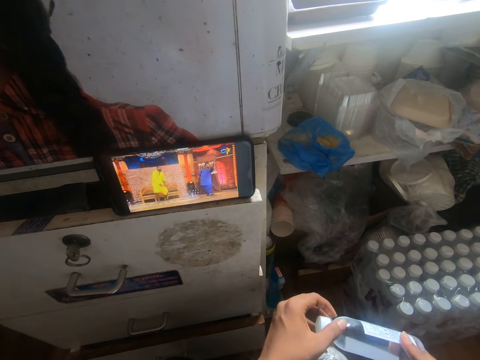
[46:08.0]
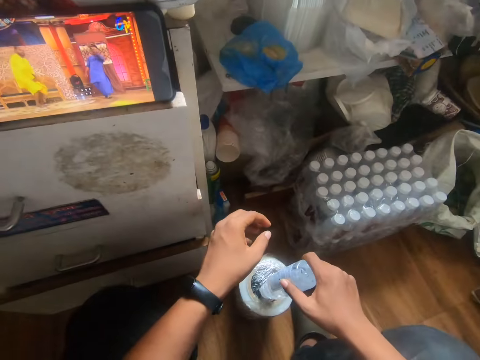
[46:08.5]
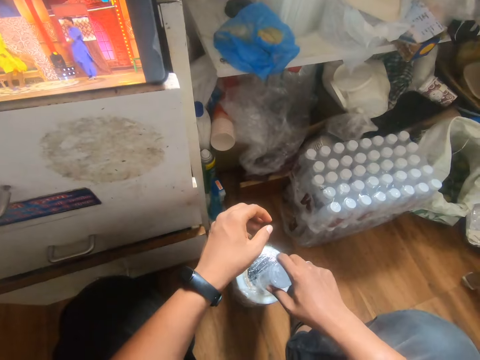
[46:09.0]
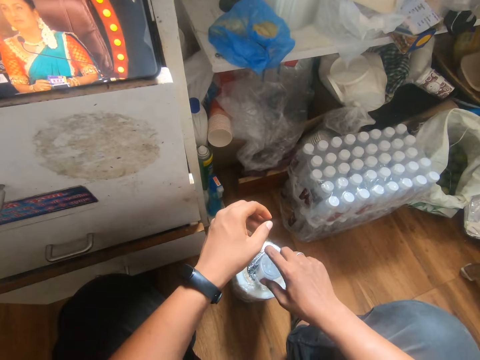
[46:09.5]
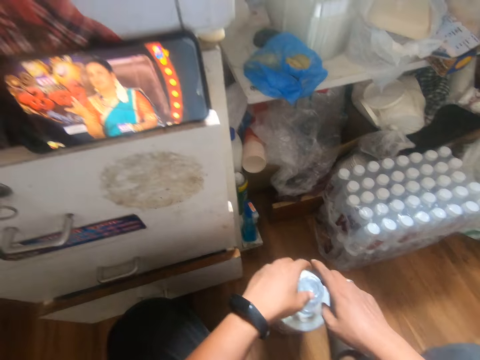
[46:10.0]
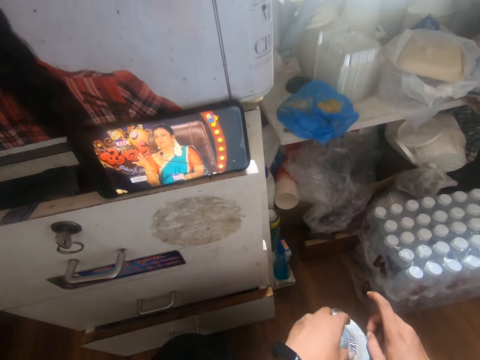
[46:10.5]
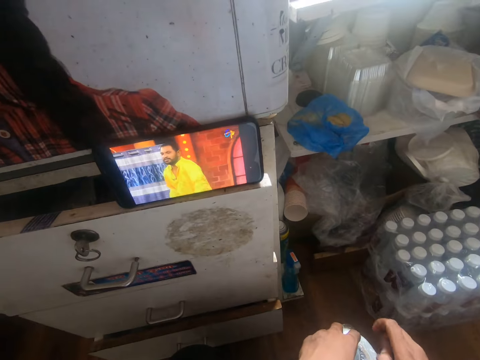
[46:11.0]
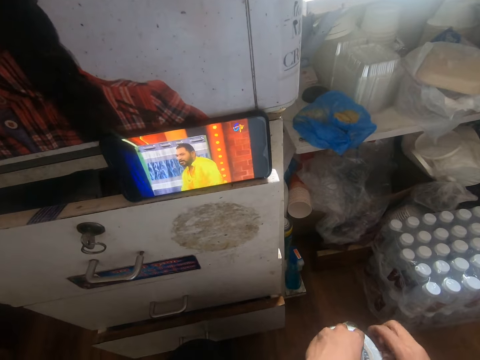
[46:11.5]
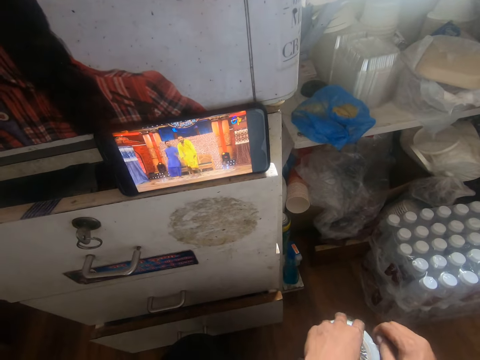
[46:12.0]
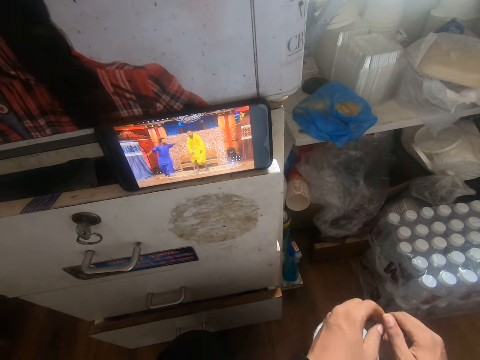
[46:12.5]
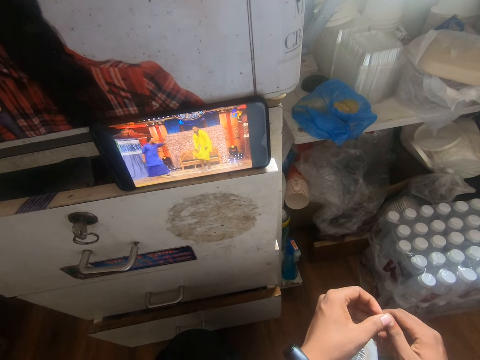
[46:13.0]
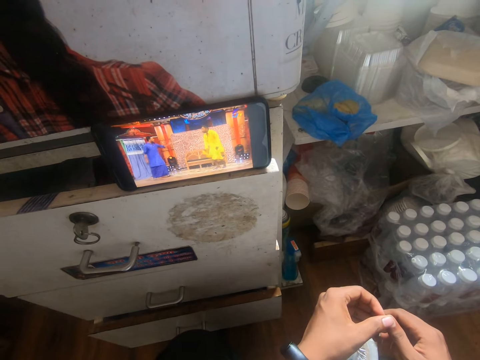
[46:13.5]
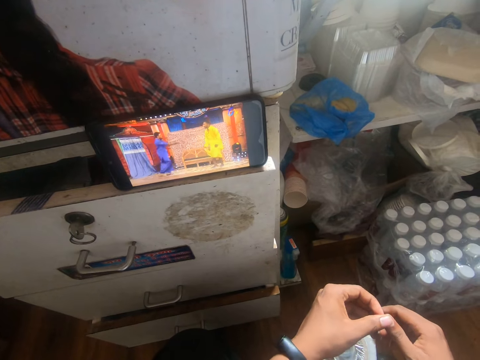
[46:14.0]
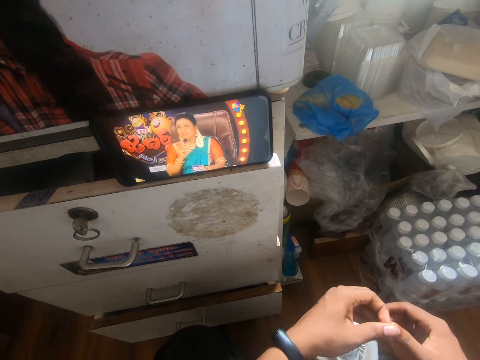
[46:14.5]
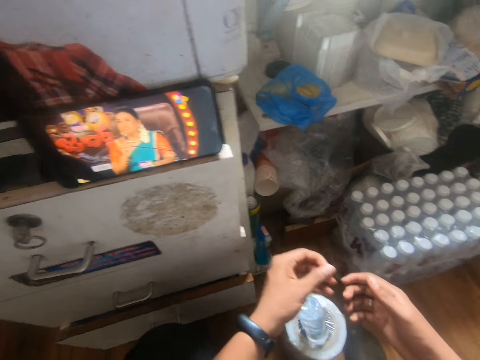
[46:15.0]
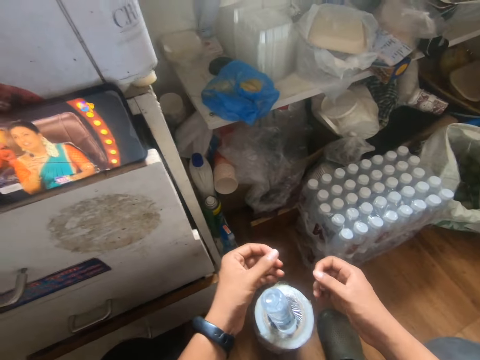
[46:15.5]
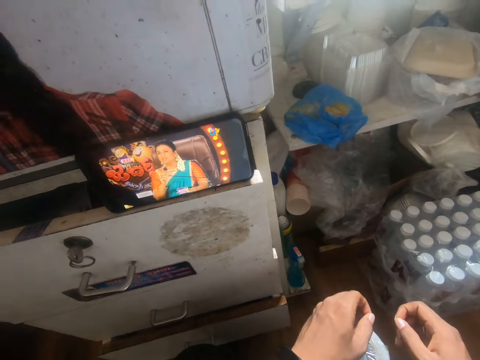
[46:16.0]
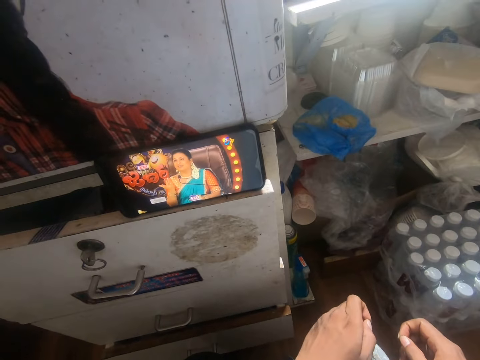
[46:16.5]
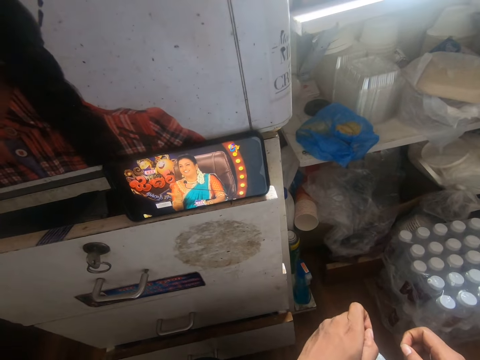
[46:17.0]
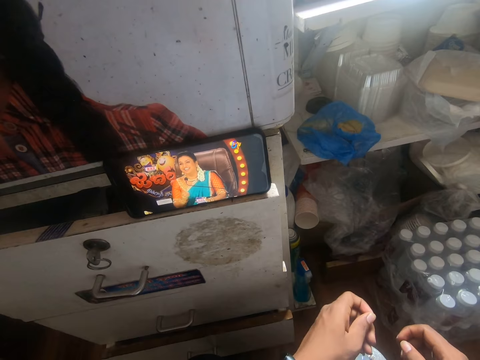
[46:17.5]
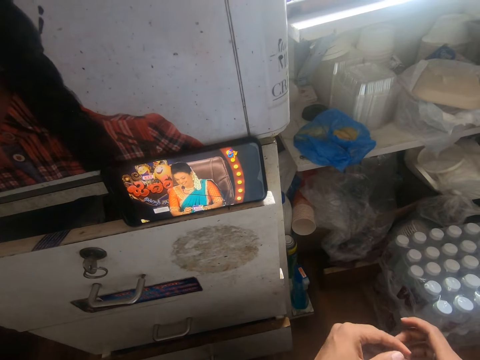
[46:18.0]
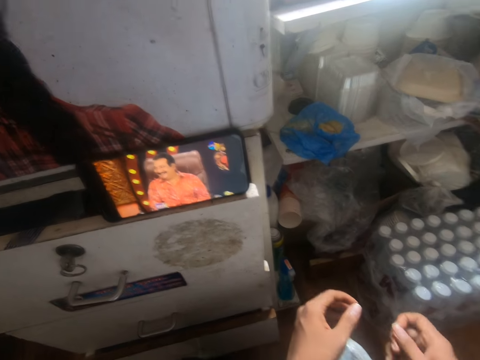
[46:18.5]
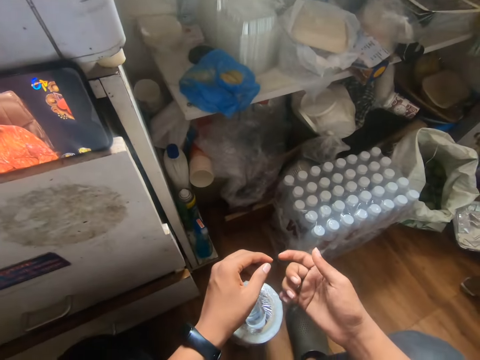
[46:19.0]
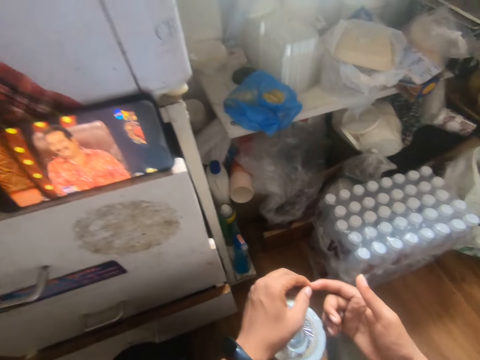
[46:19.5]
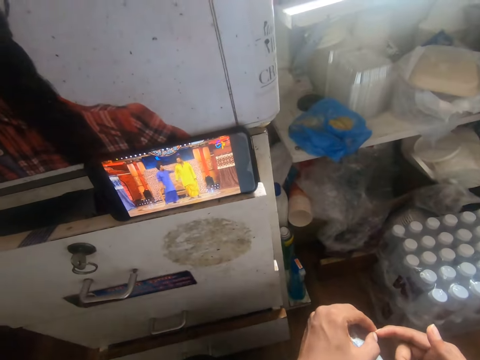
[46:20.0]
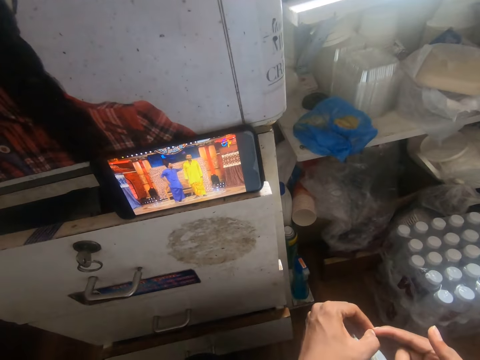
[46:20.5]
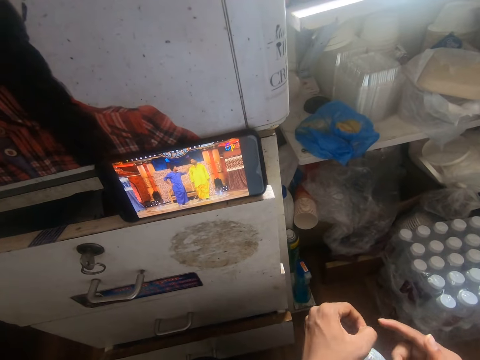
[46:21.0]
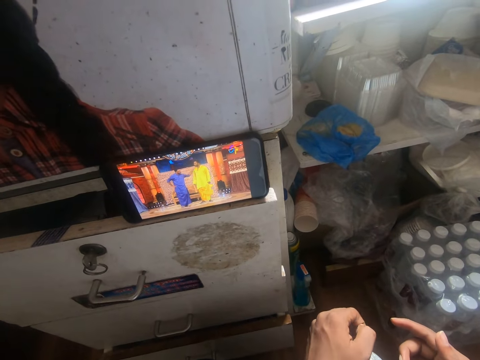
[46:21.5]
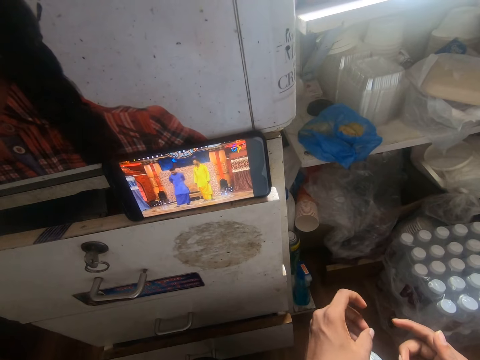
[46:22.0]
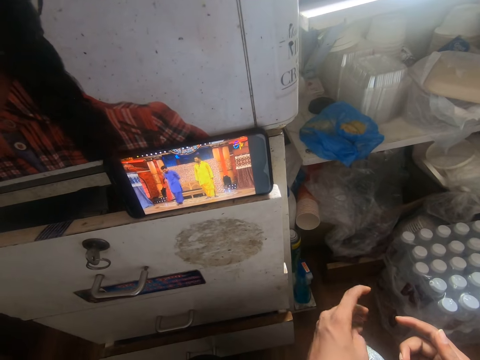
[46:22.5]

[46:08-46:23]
The camera wearer passes the bottle of water to his right hand. He places the bottle of water on the pack of sellotape with his right hand. He looks at a phone. He rubs both hands together. He plays with his hands.

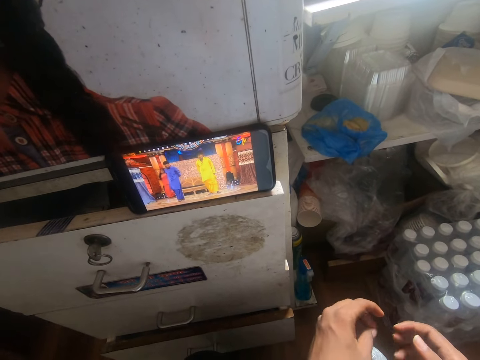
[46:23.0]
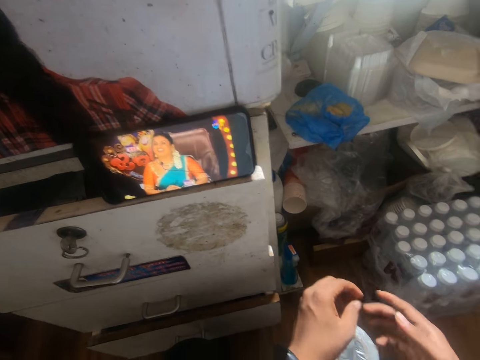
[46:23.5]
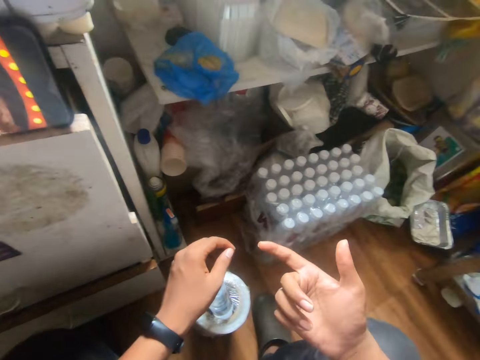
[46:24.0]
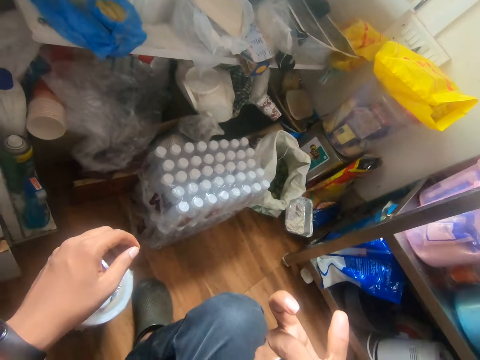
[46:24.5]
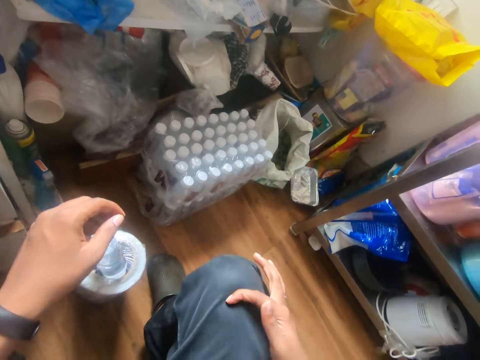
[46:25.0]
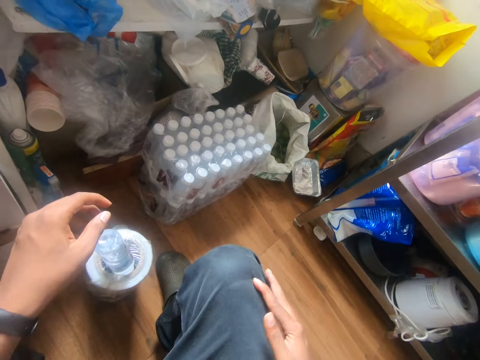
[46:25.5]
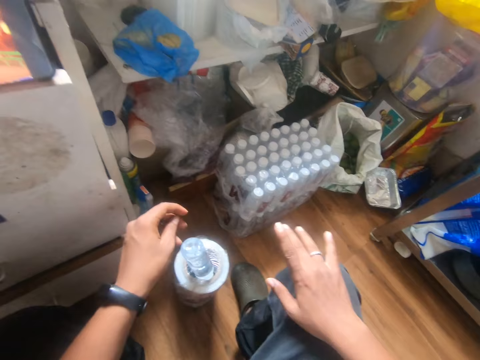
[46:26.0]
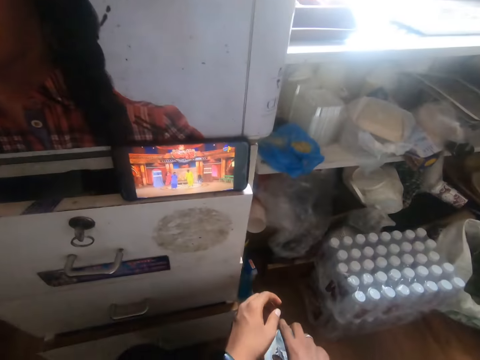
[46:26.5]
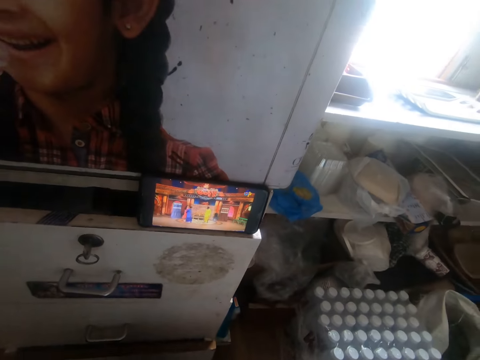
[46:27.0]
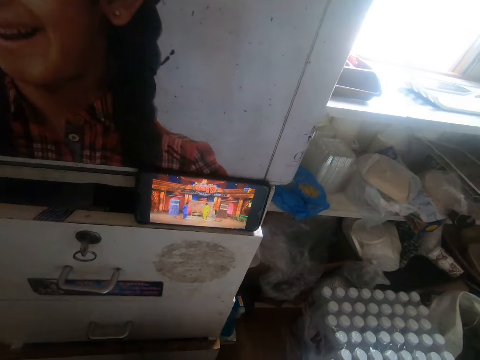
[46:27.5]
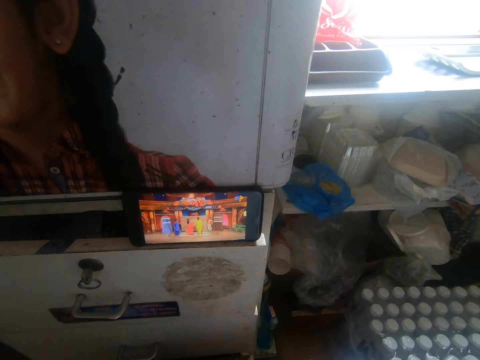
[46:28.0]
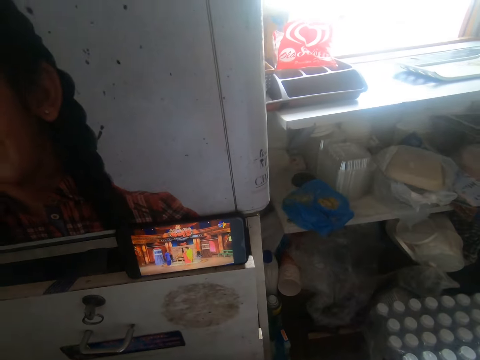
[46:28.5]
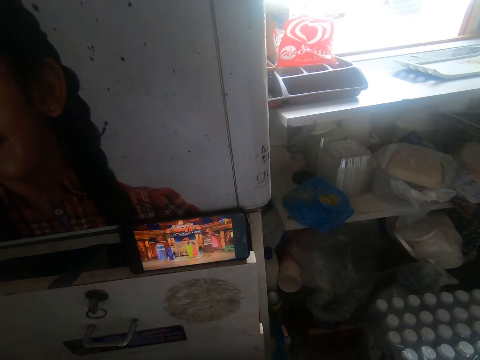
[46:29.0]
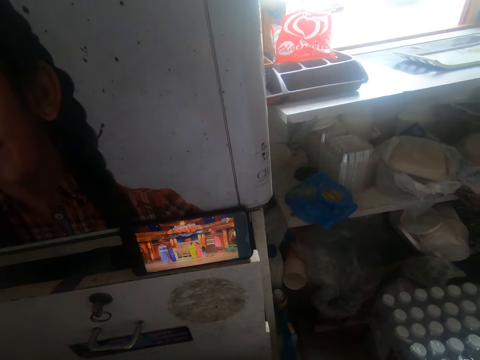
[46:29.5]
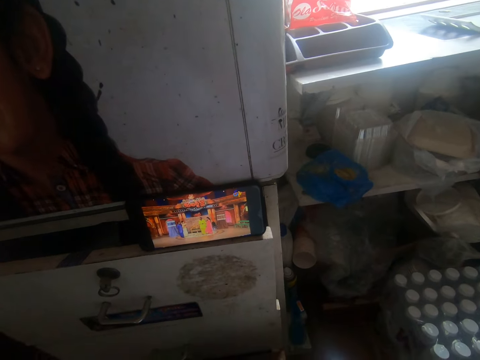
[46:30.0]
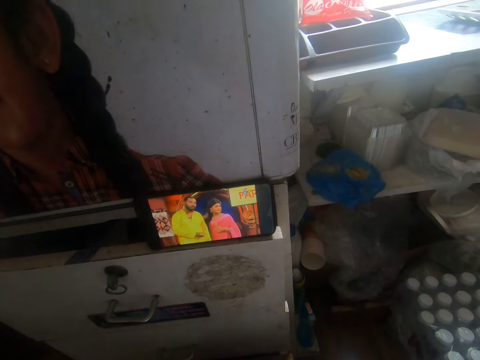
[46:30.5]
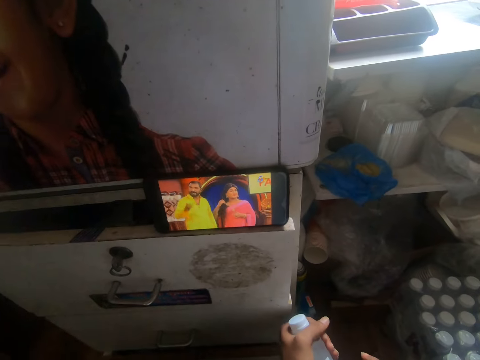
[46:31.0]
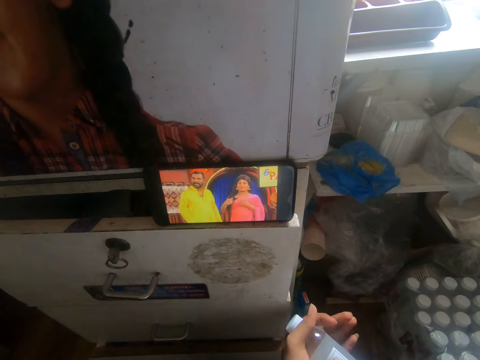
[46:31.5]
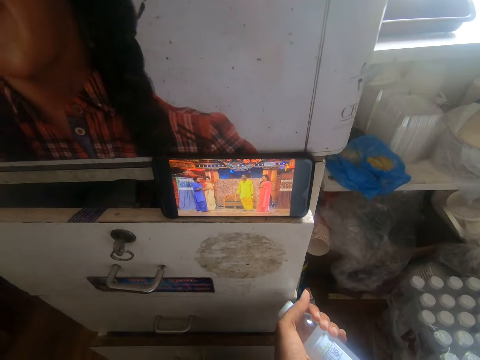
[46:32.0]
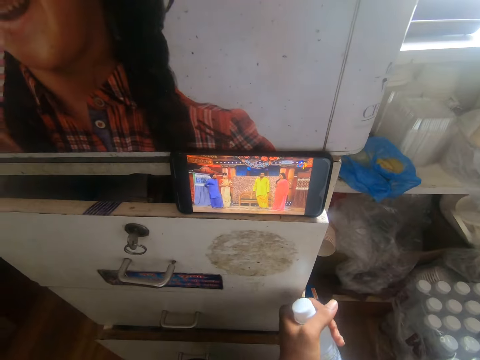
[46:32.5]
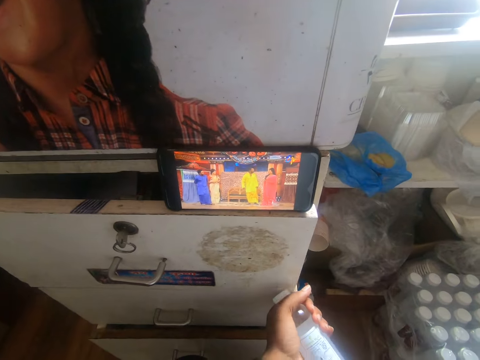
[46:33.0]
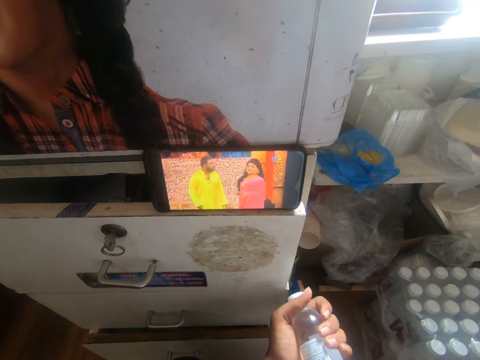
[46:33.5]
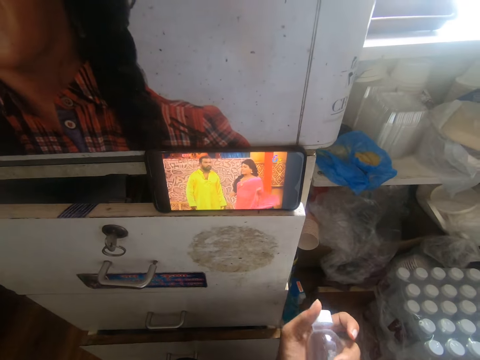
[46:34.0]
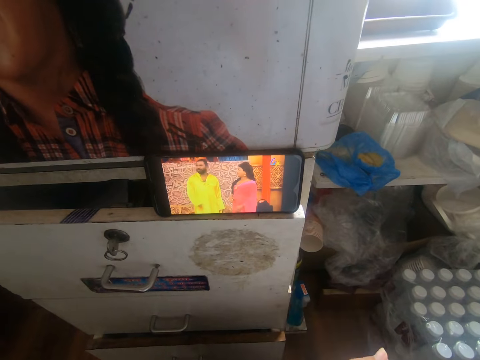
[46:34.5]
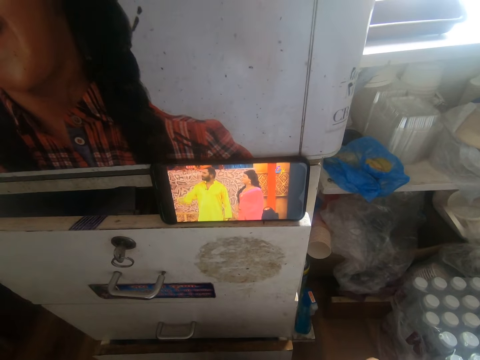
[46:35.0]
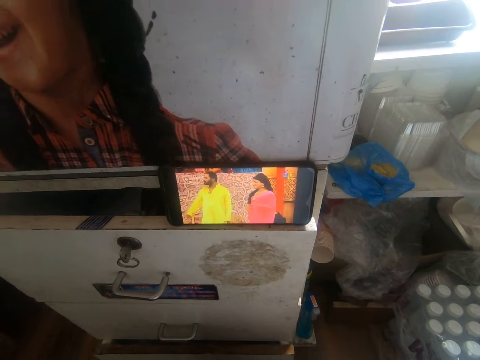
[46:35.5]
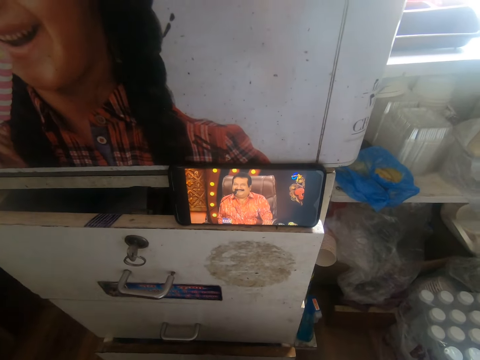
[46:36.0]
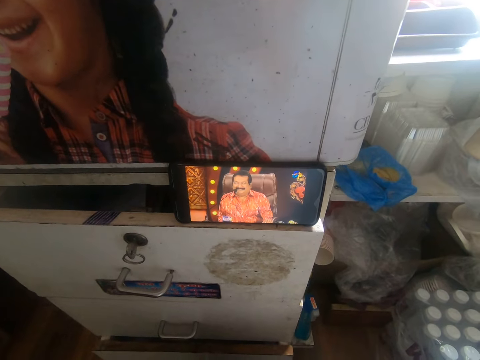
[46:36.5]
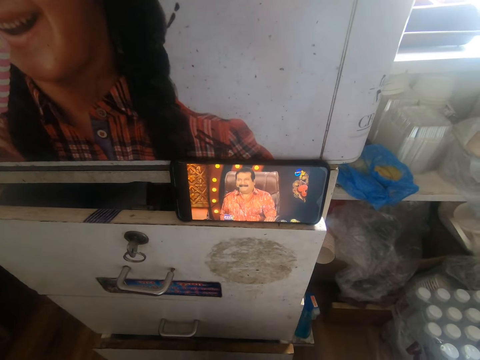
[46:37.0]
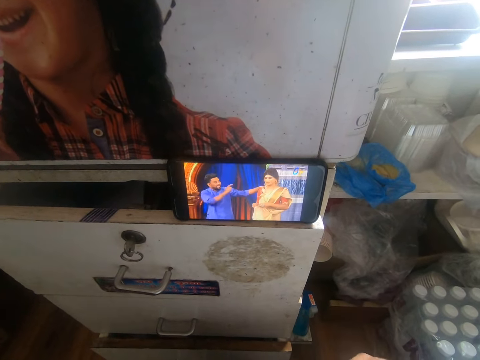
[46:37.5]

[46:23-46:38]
The camera wearer cleans his right hand on his pants. He looks at a phone. He holds the bottle of water in his left hand. He looks at the phone.
